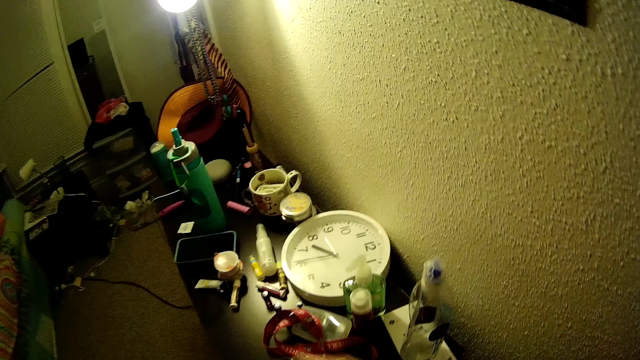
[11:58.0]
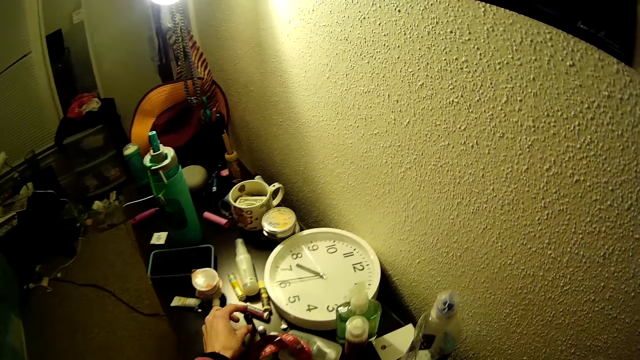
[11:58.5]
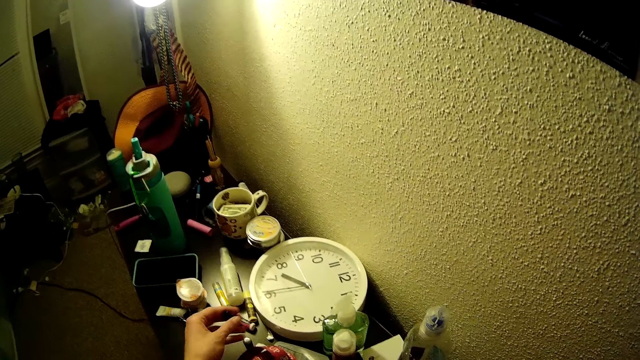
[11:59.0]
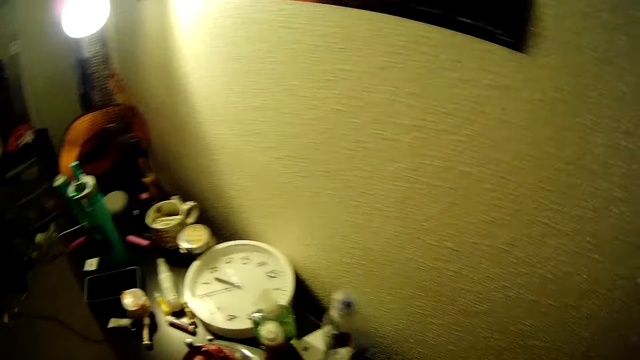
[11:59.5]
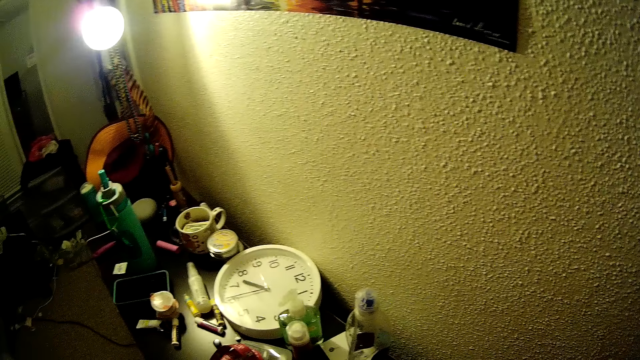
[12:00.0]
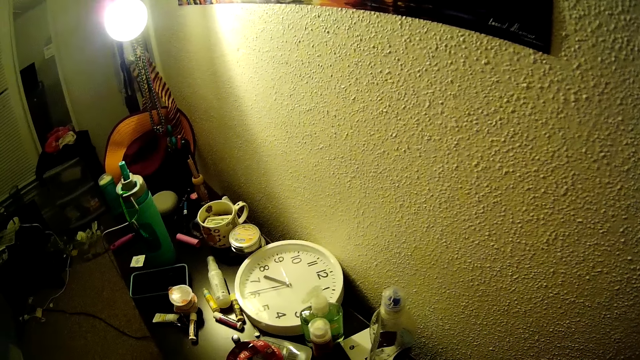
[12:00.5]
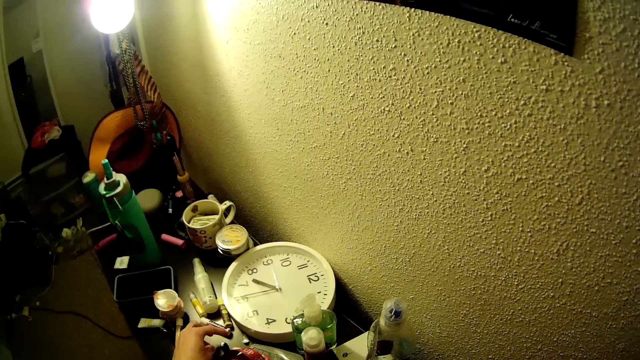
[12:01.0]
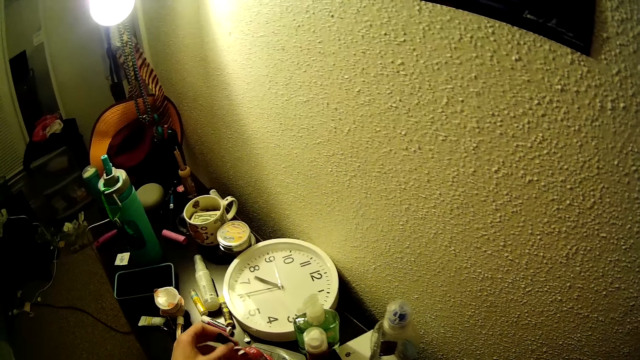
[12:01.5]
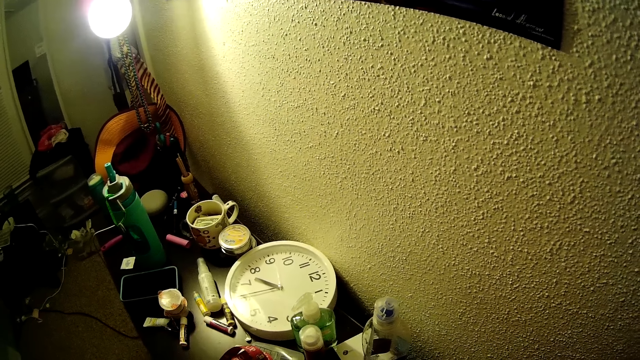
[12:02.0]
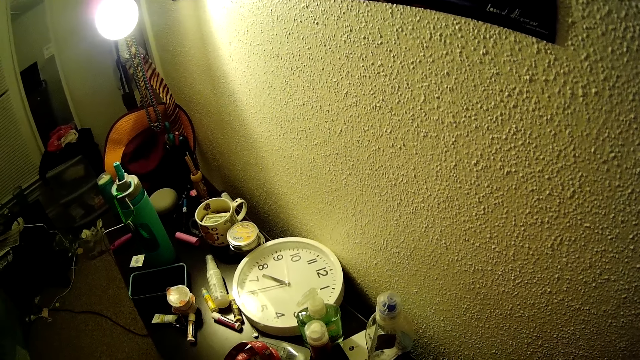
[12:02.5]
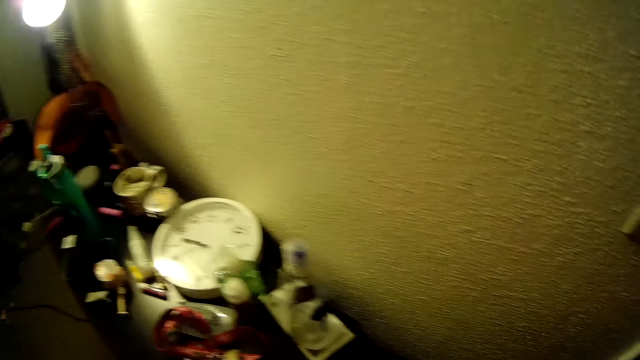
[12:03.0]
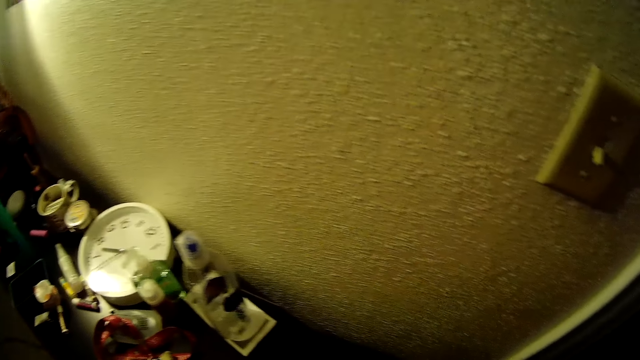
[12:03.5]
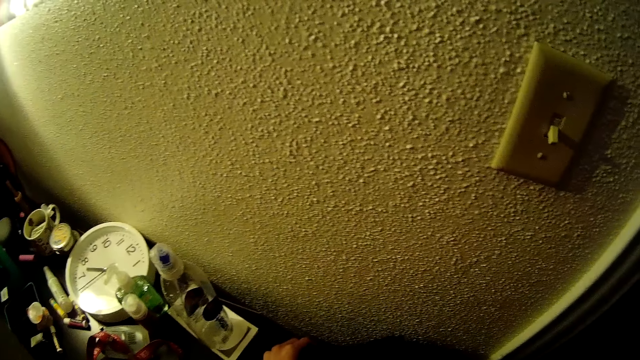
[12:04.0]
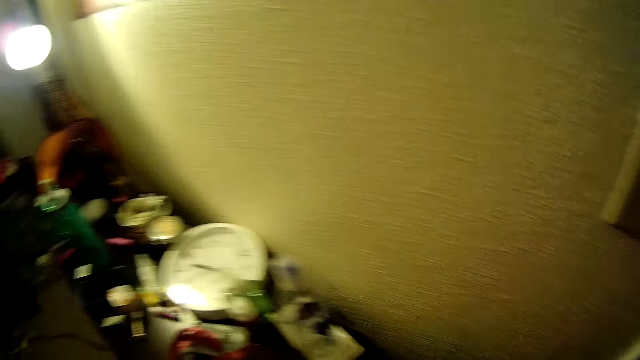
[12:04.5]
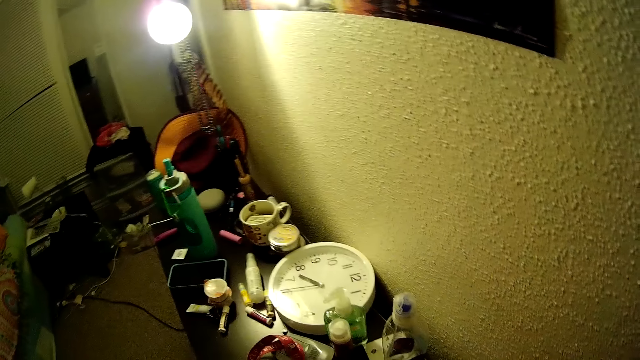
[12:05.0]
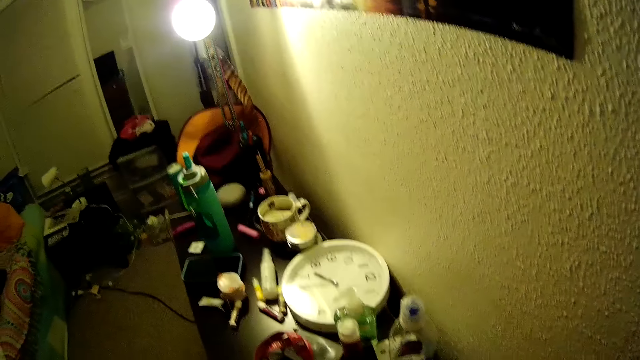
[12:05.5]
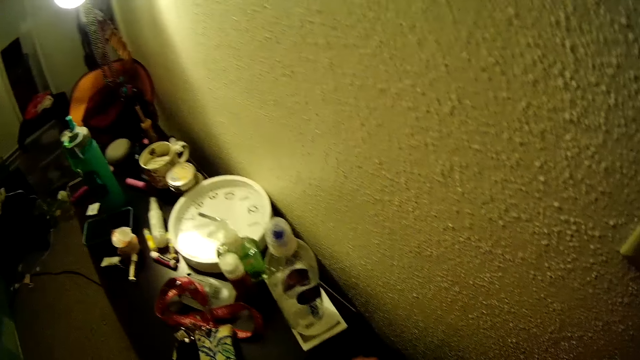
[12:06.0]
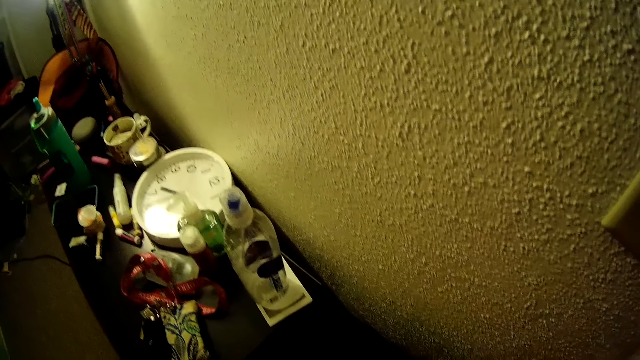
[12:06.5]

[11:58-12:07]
The camera wearer looks around. She picks a bag zipper from a table in the bedroom with her left hand. She picks the bag zipper again. She drops something. She looks around. She adjusts the bag on the floor of the bedroom with her hands.

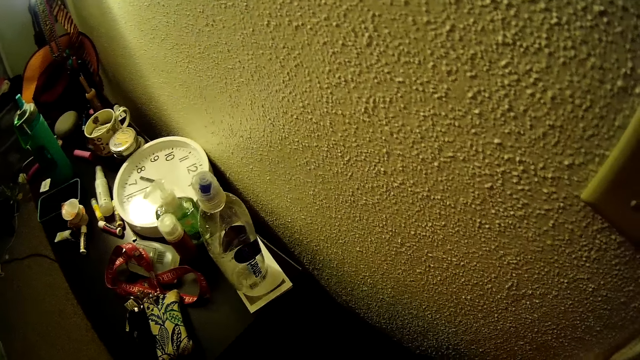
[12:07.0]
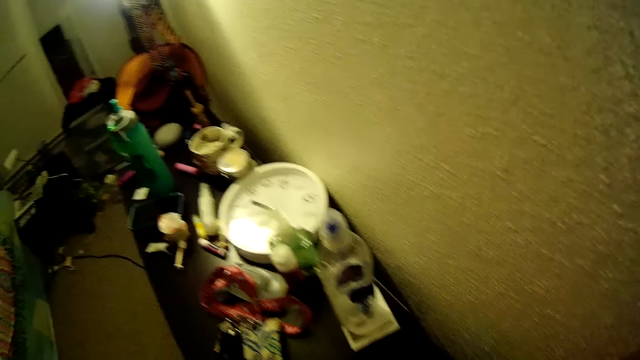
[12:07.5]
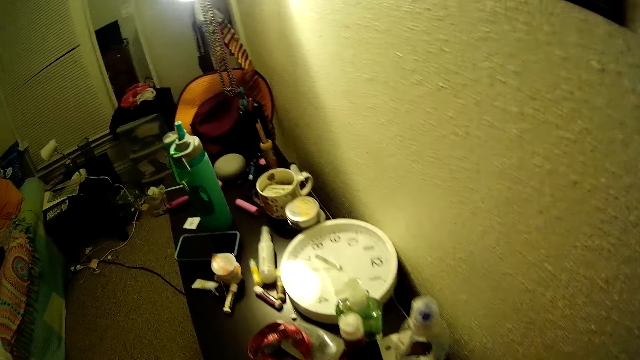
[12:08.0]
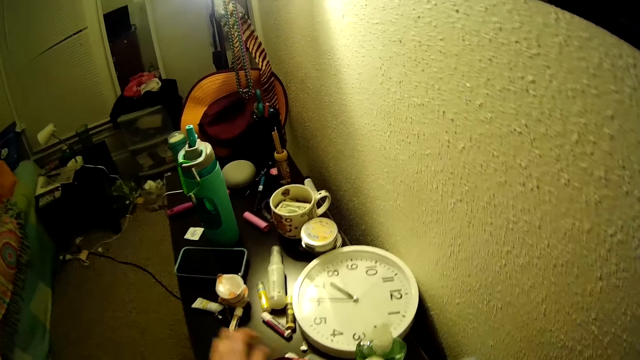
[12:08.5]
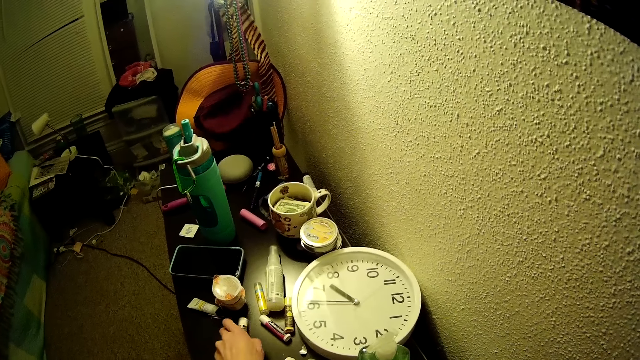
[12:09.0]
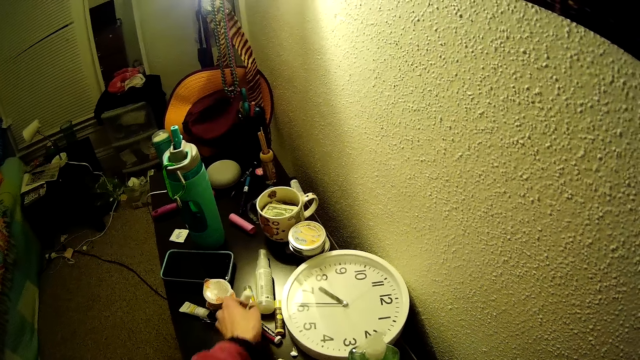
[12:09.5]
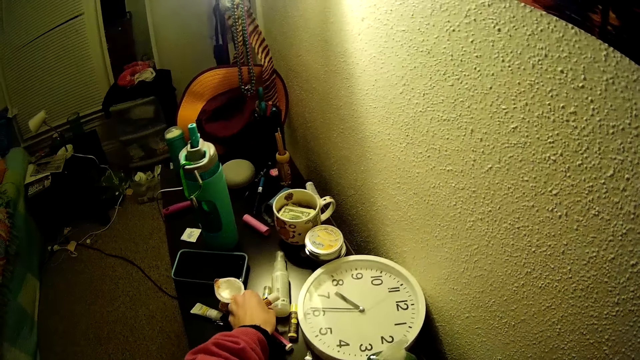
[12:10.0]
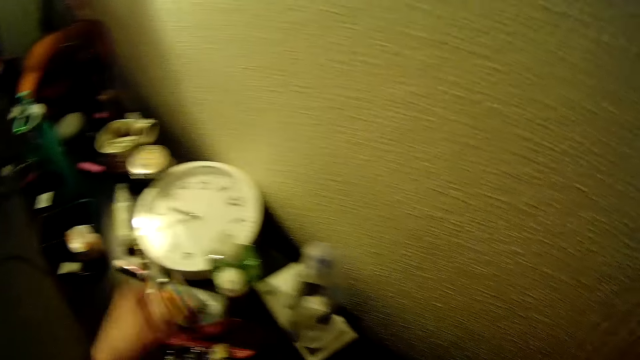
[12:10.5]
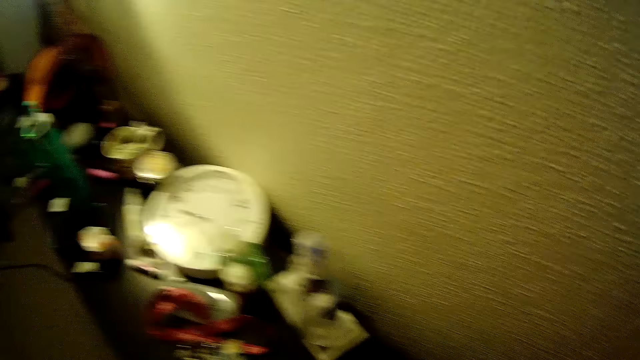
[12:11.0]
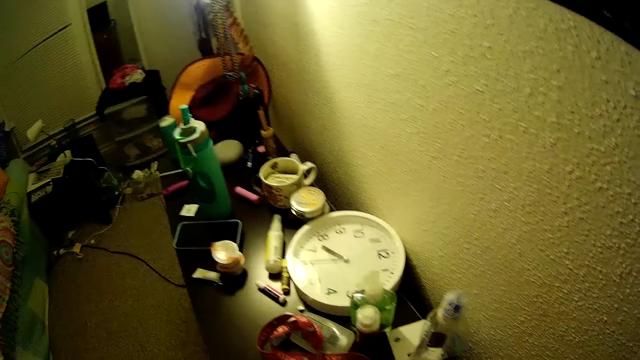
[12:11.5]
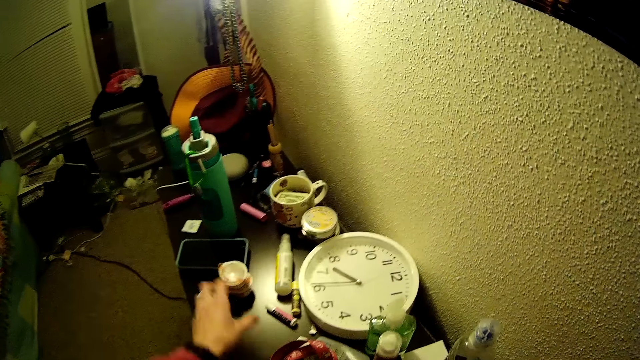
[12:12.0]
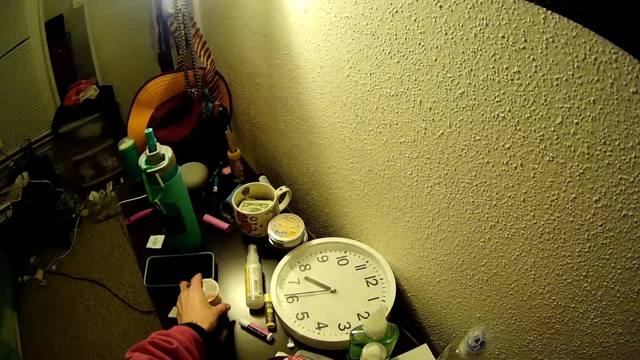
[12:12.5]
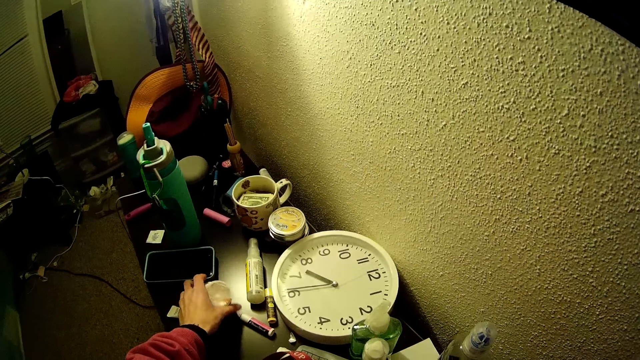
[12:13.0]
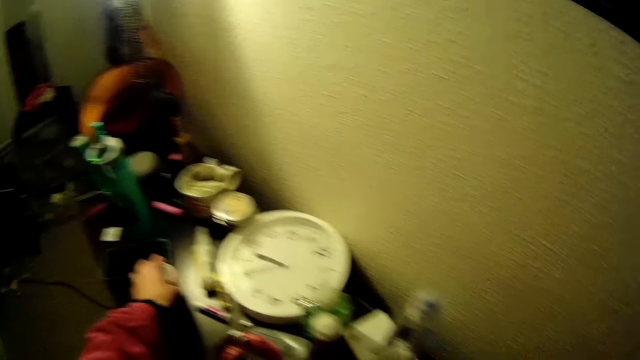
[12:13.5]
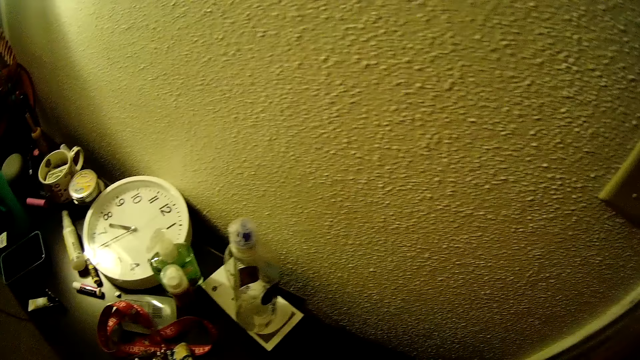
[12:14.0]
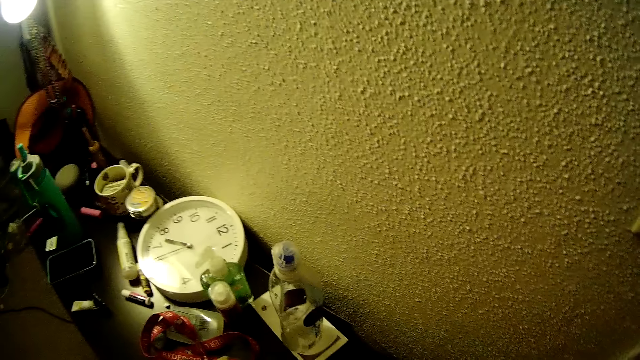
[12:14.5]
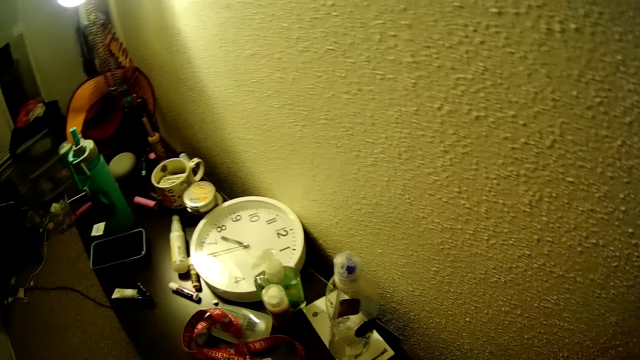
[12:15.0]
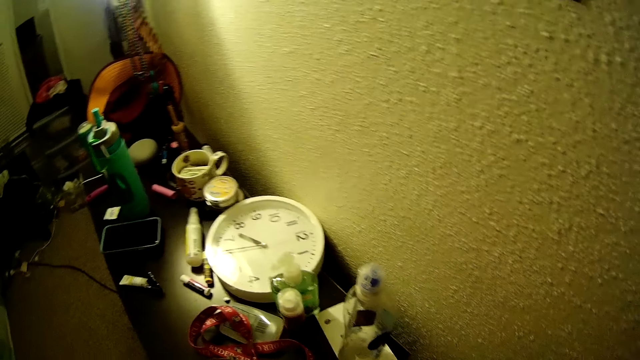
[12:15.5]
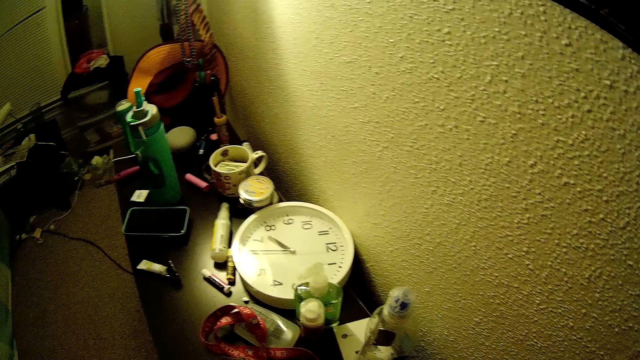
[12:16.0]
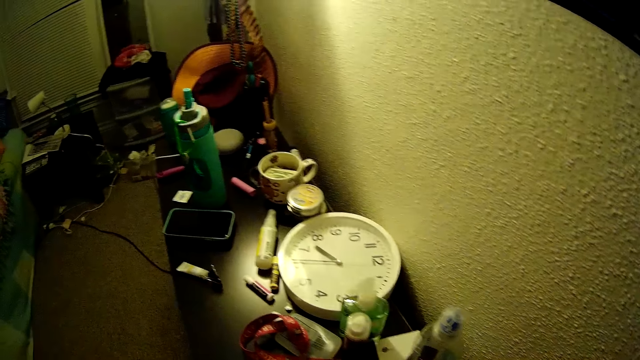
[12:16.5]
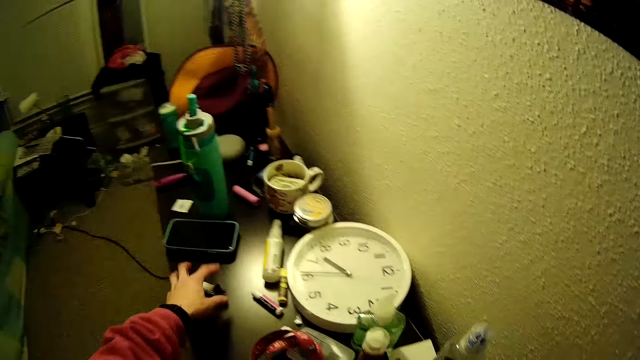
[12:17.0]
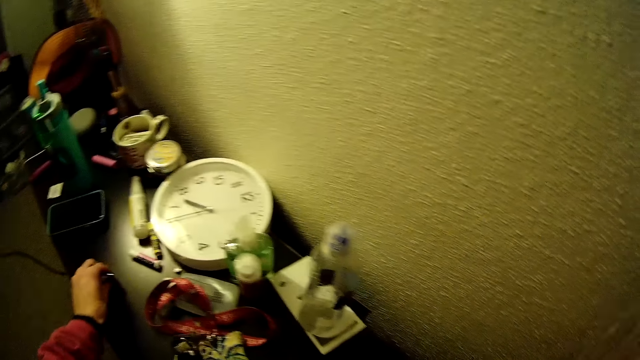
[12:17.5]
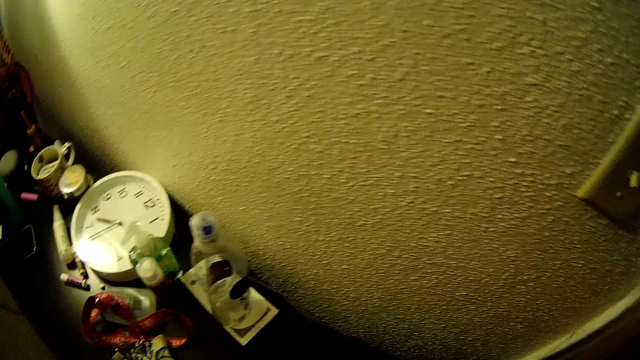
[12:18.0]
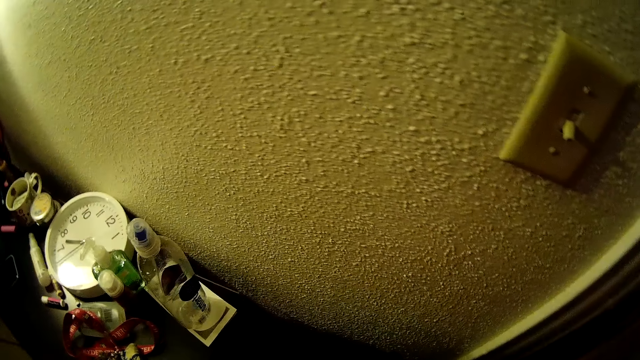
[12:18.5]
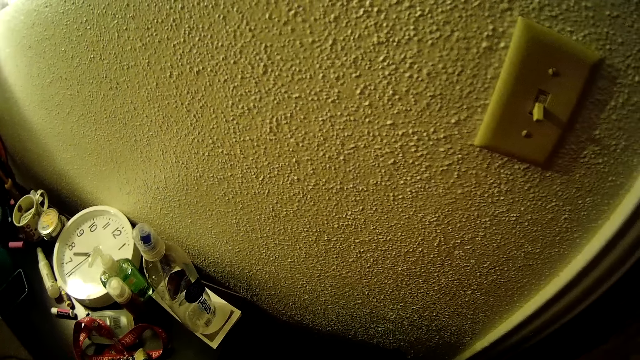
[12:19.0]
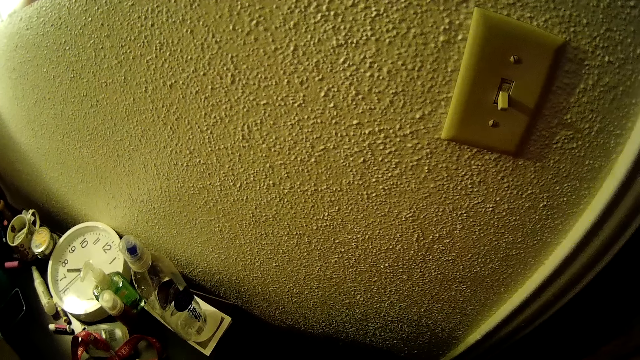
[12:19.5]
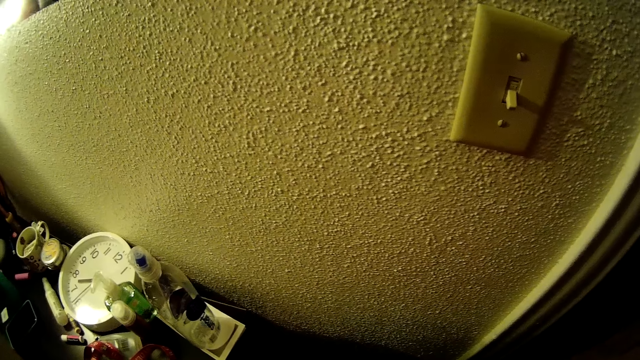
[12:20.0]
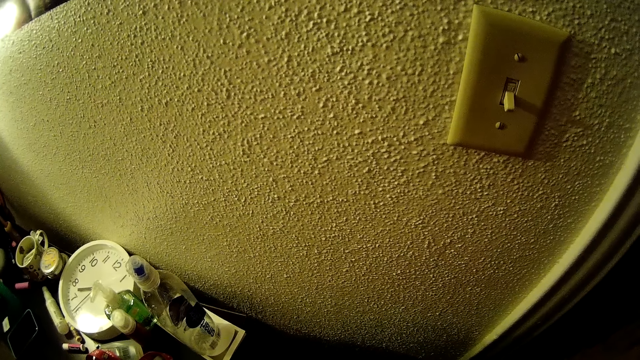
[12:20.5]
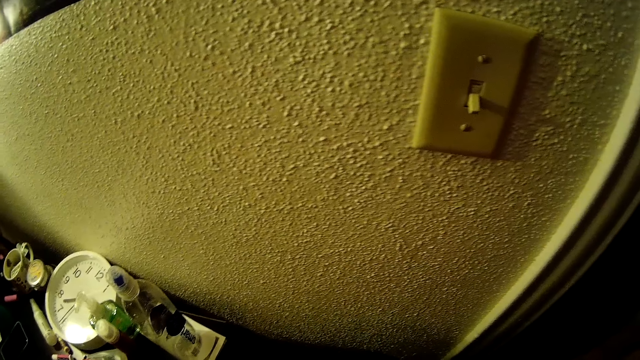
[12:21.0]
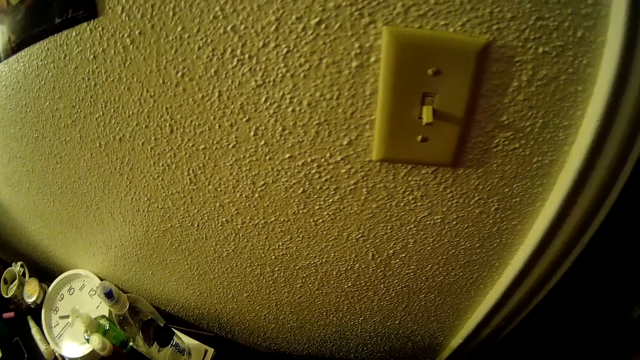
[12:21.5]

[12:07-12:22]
The camera wearer picks a tube from the table in the bedroom with her left hand. She picks a yellow tube from the table in the bedroom with her left hand. She looks around. She touches a container. She picks a small cup from the table in the bedroom with her left hand. She looks around. She picks a black clip from the table in the bedroom with her left hand. She looks around.
